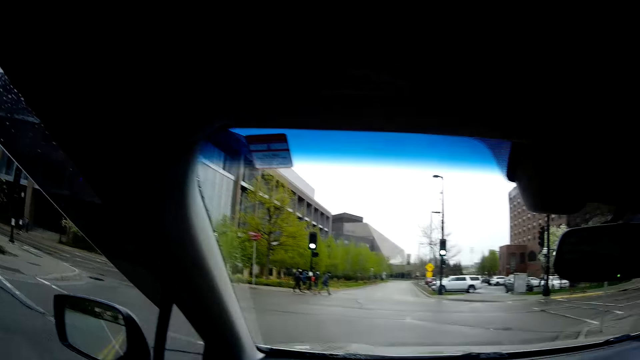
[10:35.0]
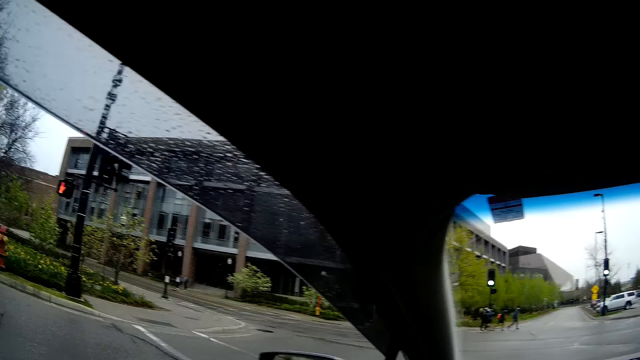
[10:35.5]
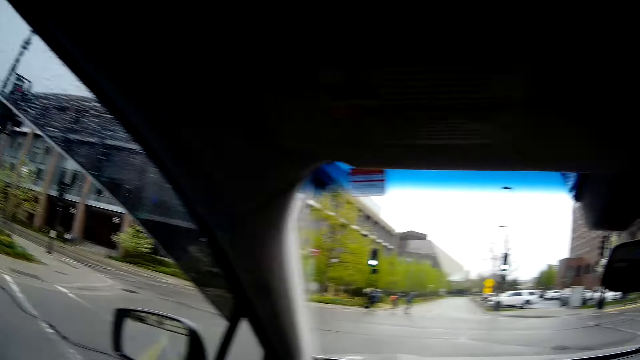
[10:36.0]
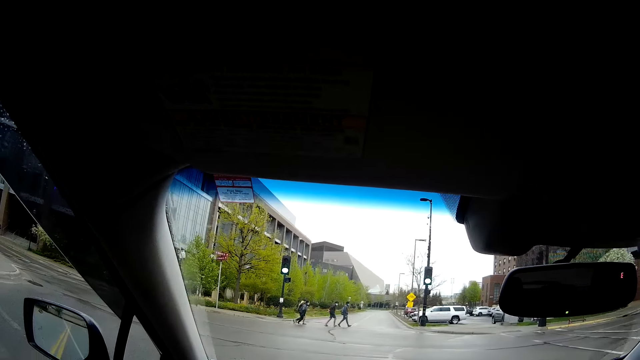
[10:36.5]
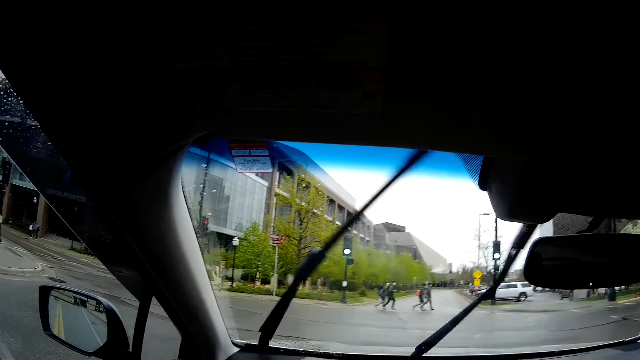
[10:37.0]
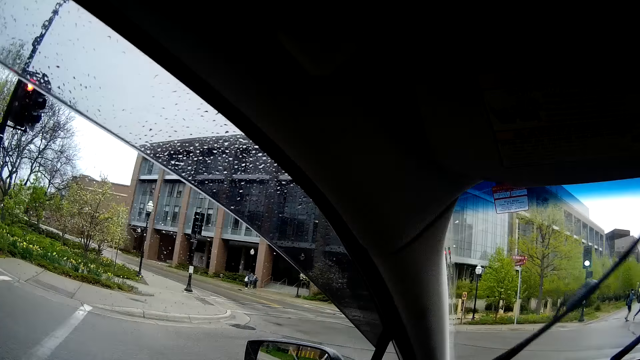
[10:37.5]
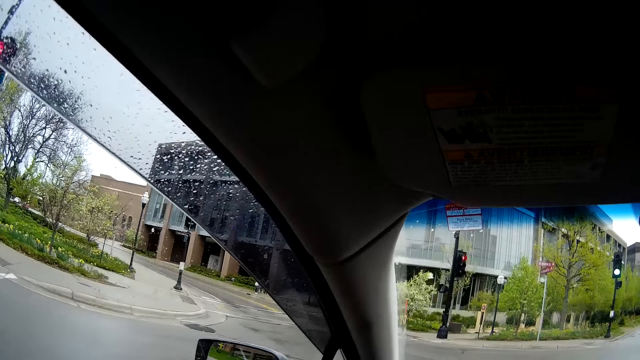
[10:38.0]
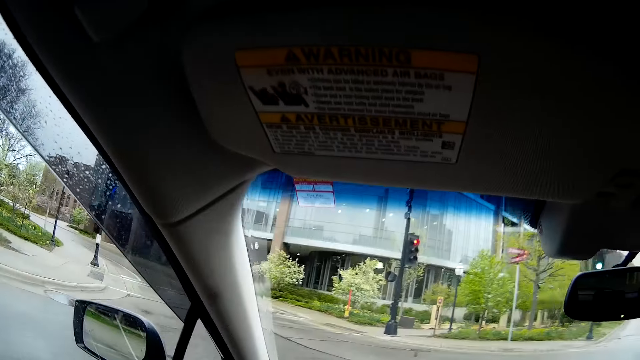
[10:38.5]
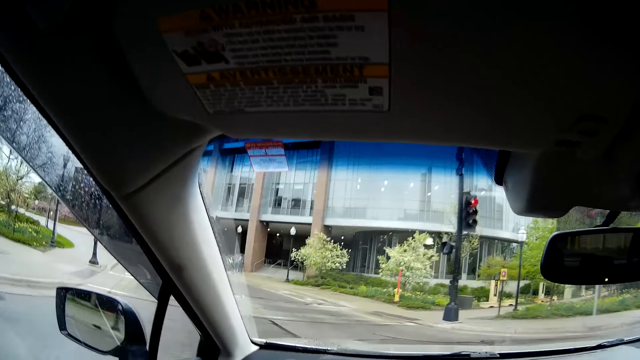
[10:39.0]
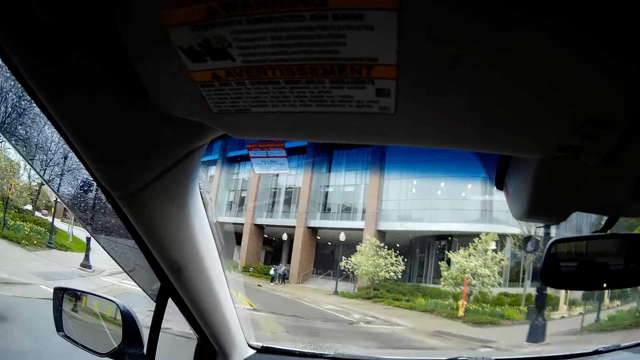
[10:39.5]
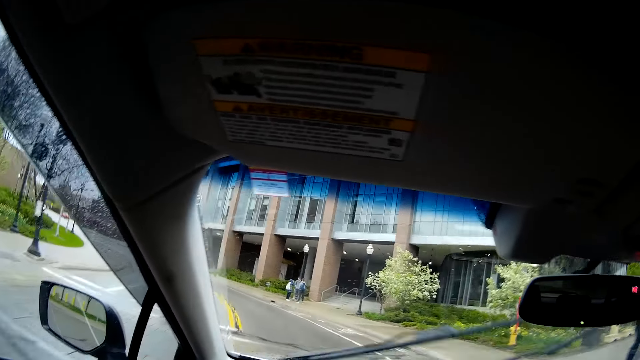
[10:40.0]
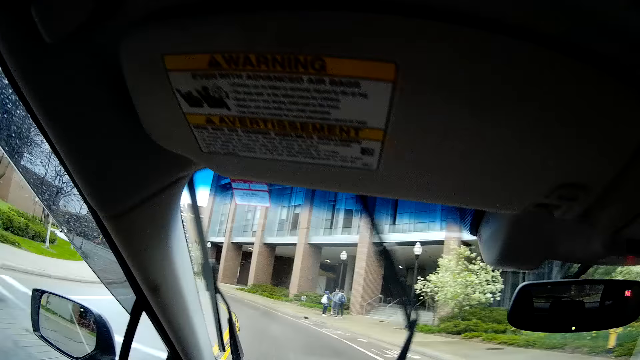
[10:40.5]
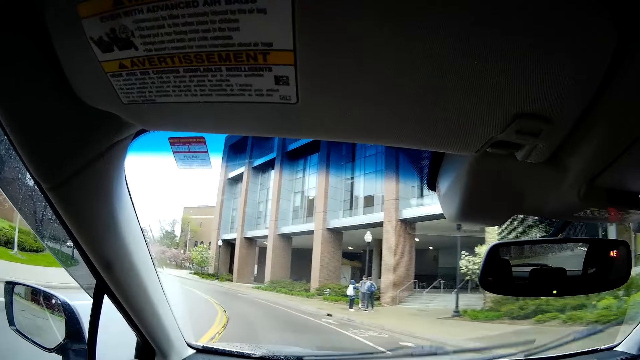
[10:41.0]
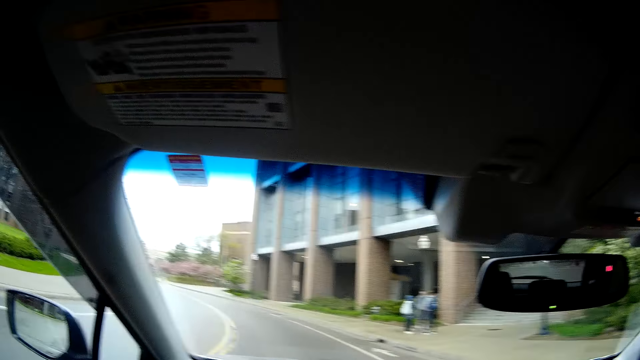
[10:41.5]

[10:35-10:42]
The camera wearer drives on a highway.

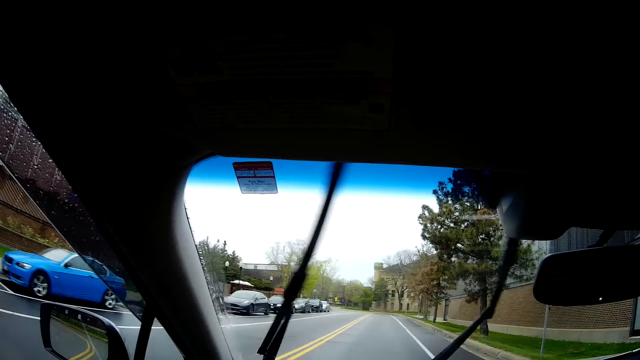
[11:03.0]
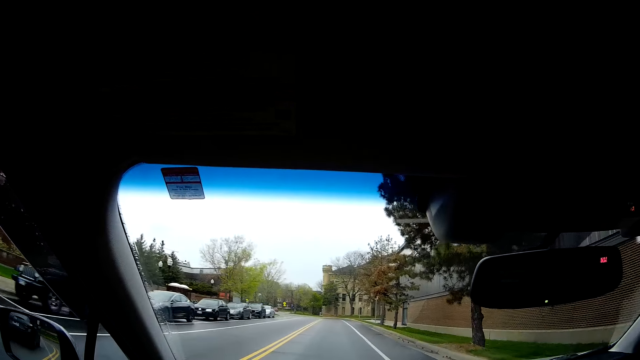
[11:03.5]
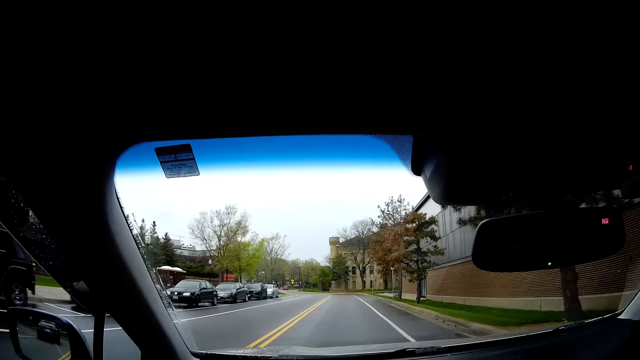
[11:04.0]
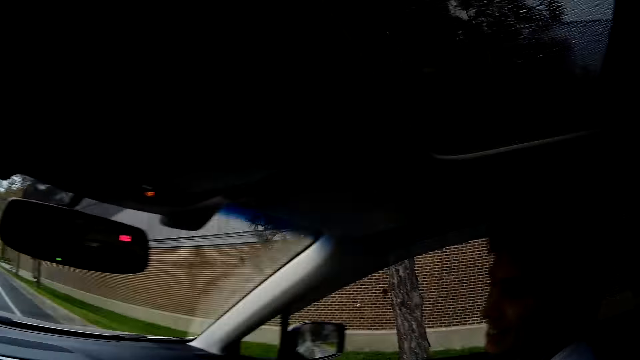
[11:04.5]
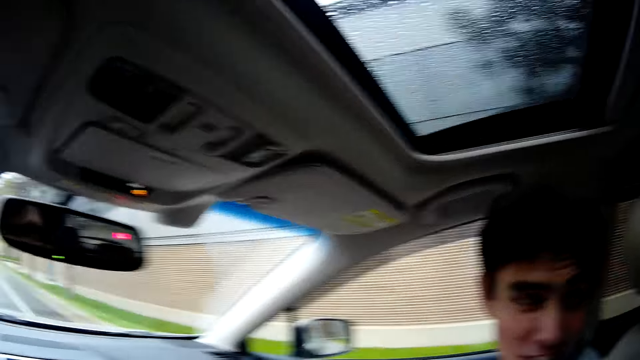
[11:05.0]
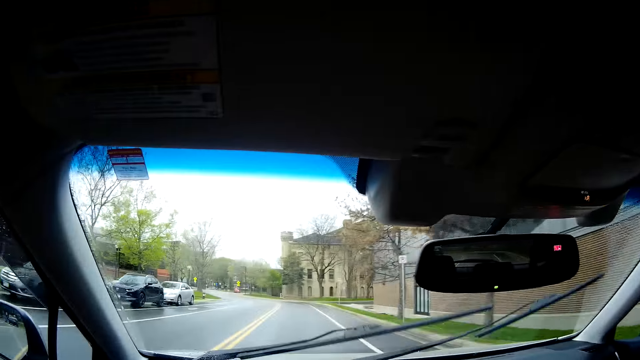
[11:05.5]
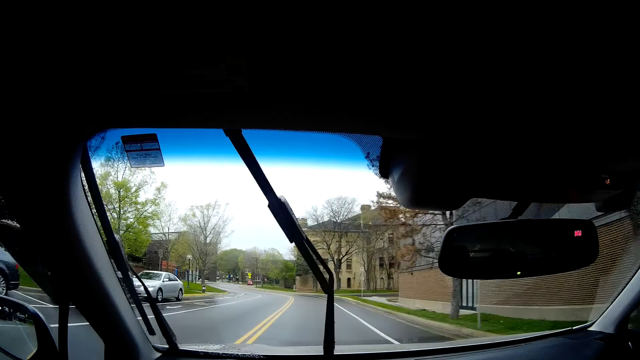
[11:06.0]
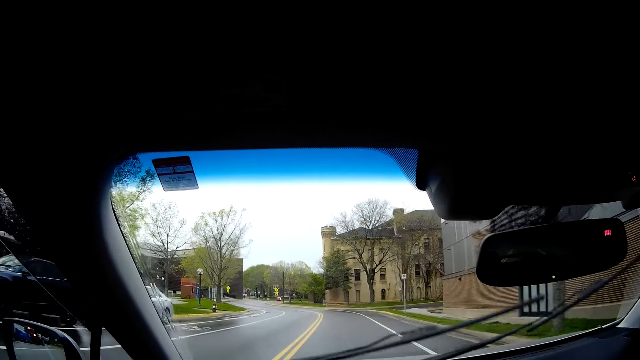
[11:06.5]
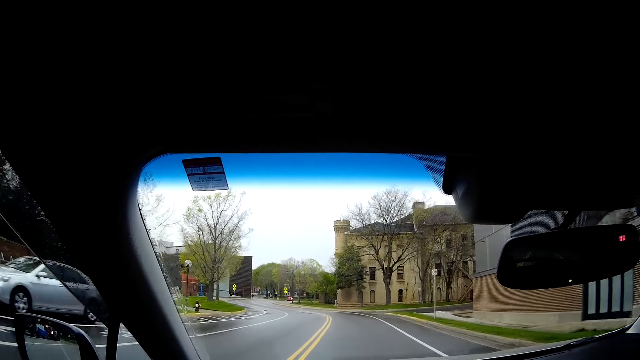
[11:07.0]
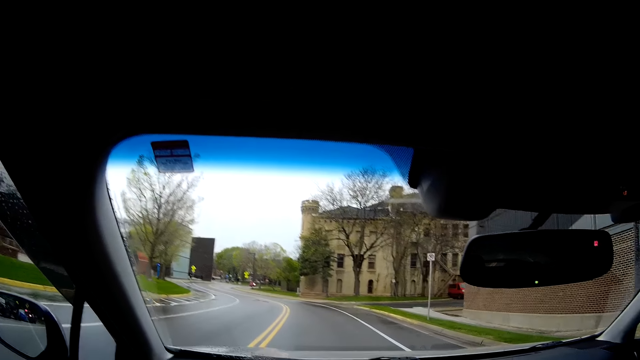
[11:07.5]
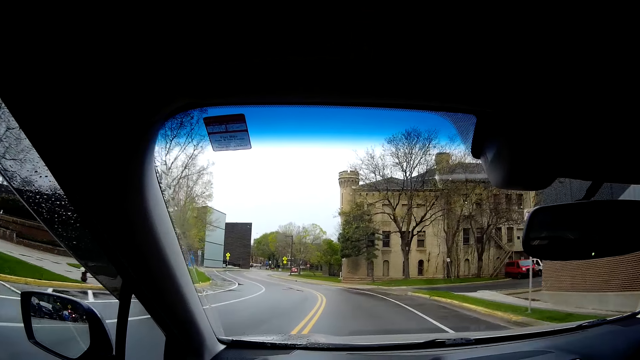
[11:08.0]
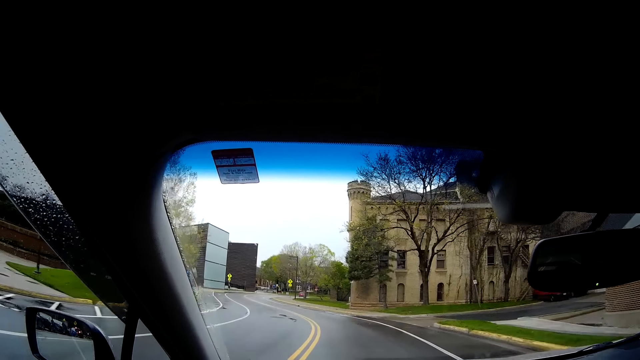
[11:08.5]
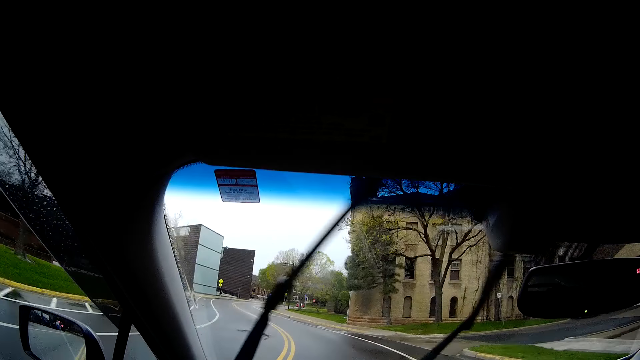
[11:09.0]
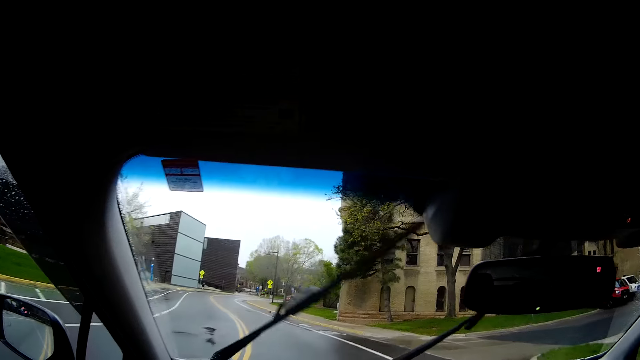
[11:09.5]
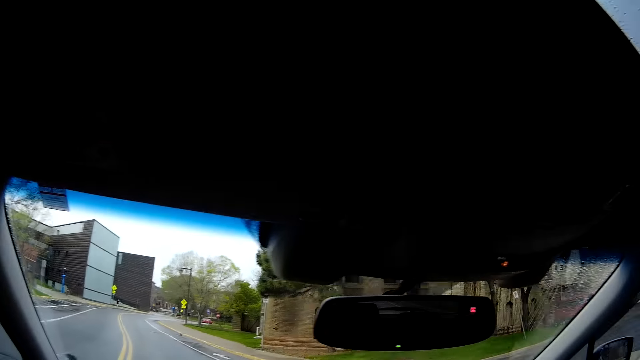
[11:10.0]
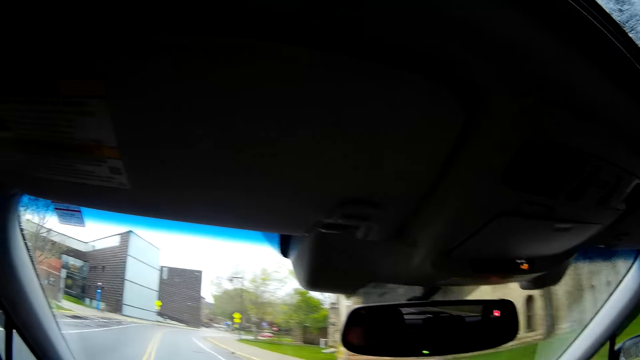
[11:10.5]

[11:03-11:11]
The camera wearer looks around. They drive on a highway.

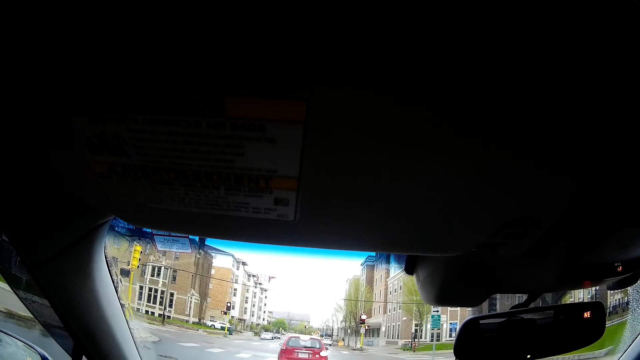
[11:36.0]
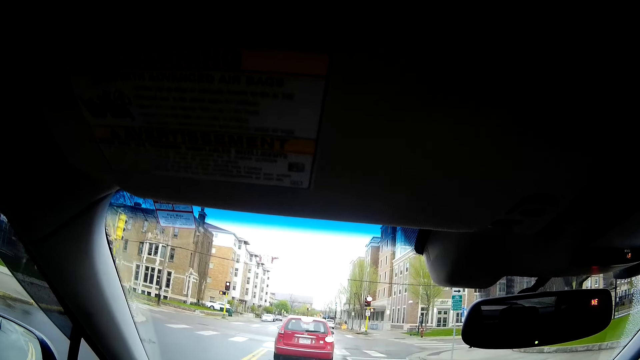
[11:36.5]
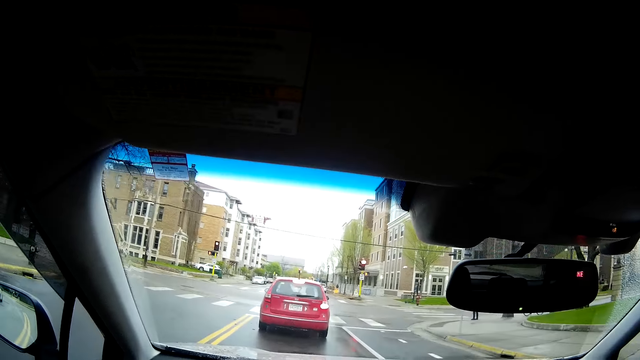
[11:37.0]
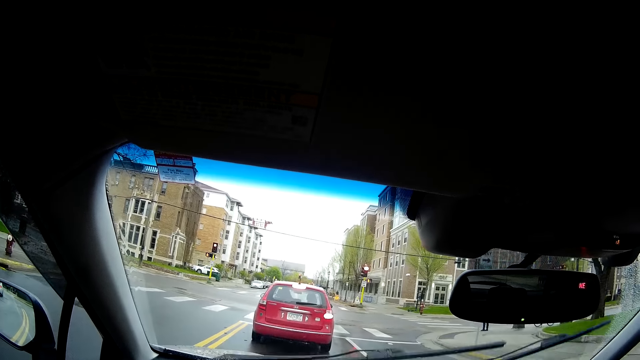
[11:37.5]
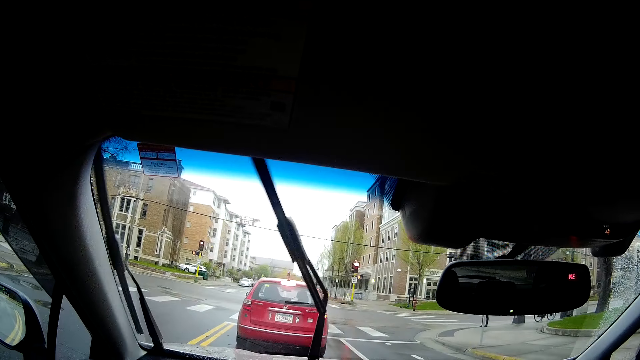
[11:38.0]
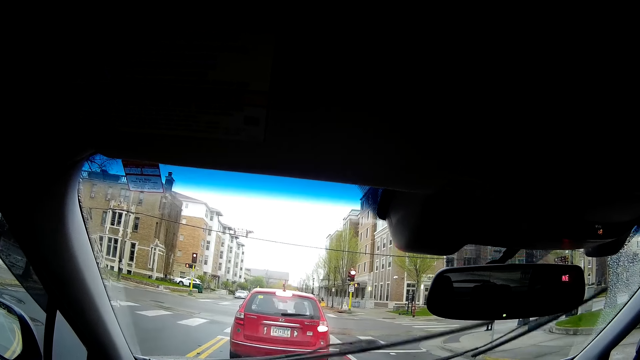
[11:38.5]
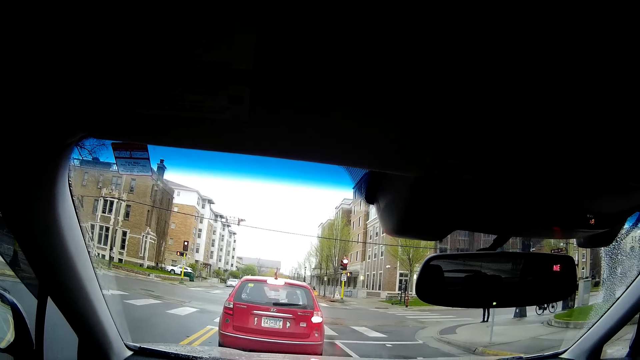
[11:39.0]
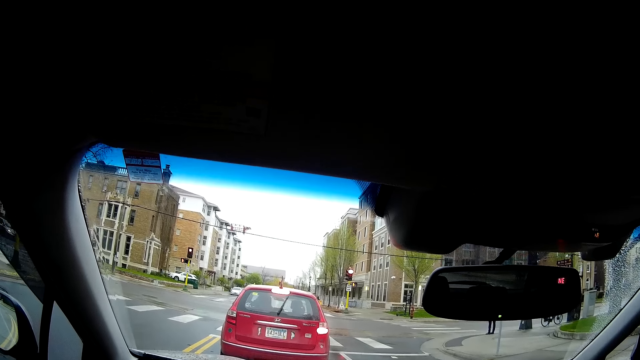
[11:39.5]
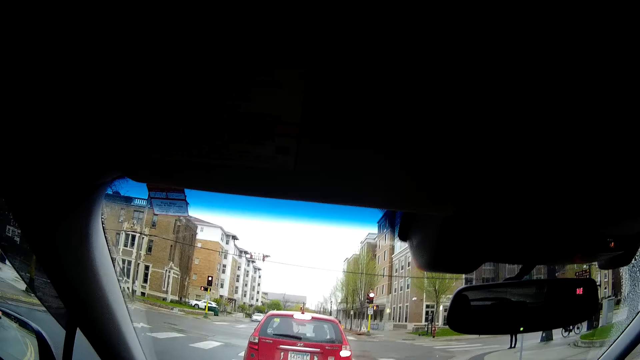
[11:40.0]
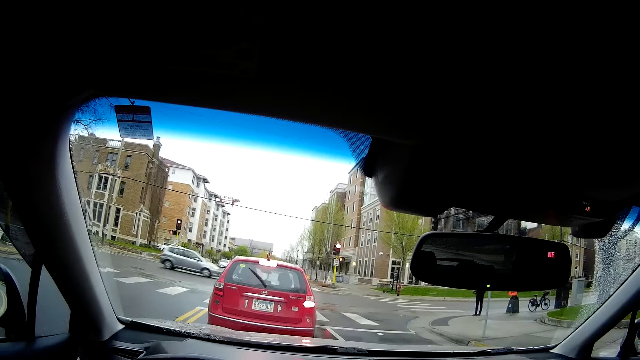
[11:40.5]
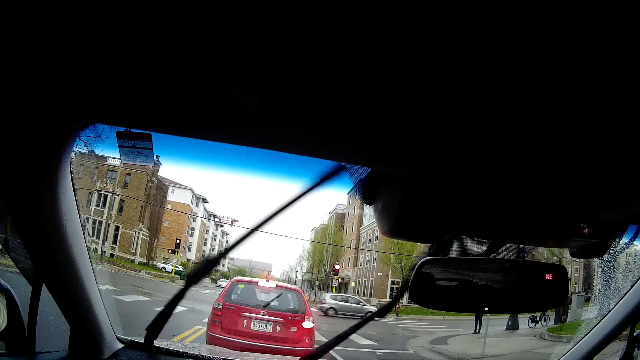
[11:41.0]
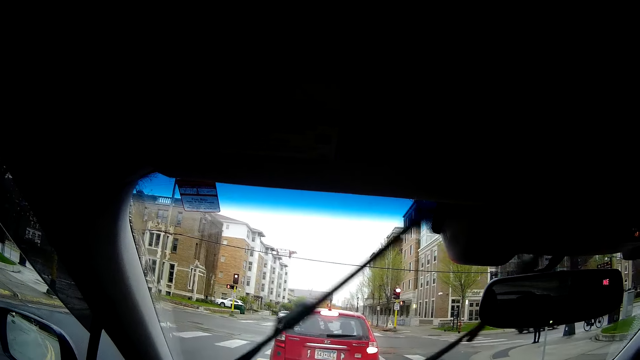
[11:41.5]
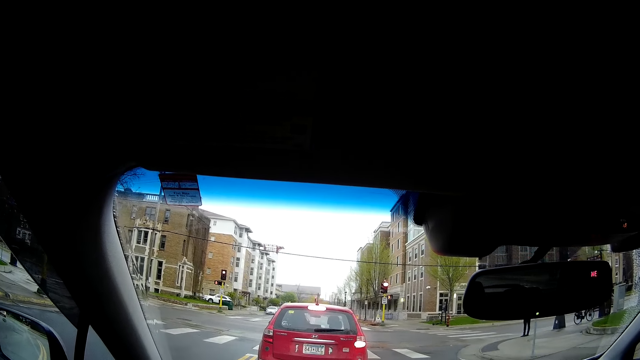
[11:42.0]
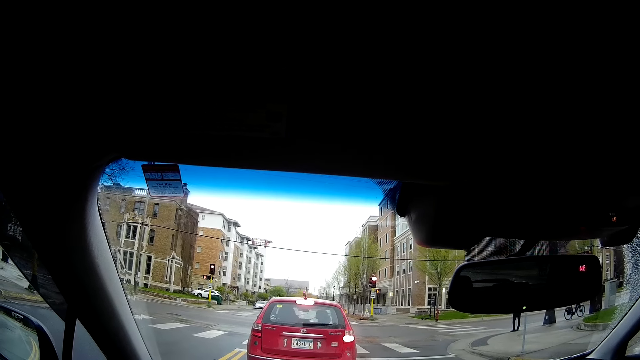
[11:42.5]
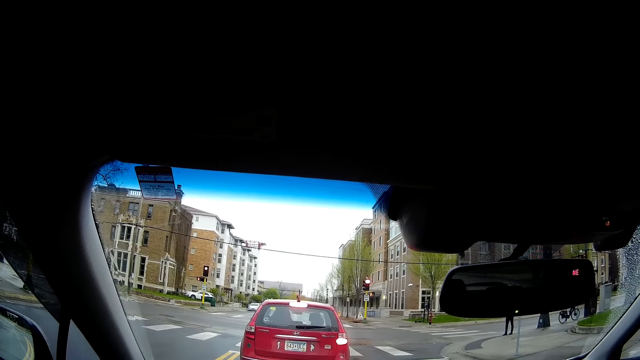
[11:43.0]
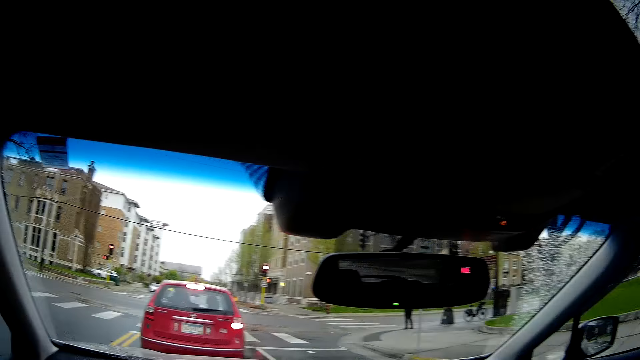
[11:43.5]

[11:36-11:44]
The camera wearer stops the car at the traffic light. They look around.
